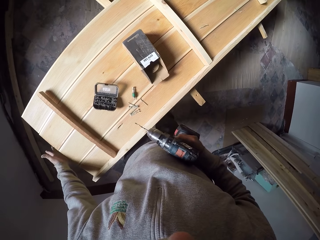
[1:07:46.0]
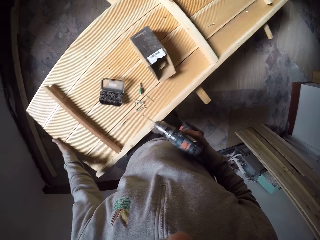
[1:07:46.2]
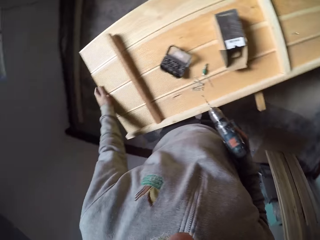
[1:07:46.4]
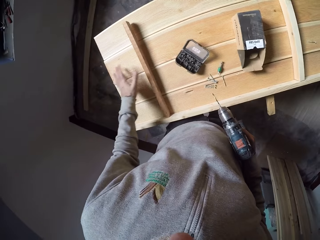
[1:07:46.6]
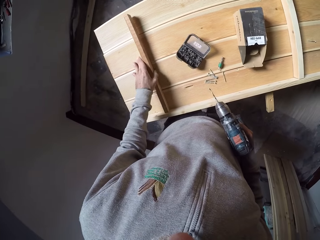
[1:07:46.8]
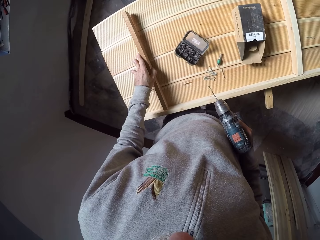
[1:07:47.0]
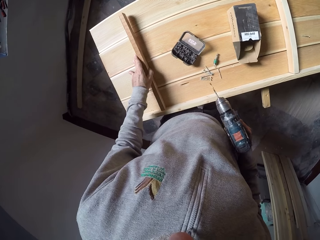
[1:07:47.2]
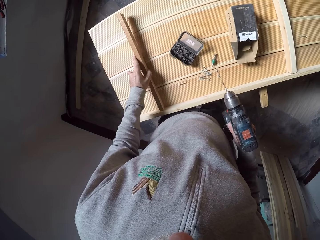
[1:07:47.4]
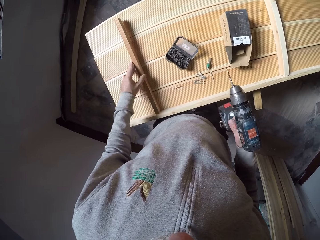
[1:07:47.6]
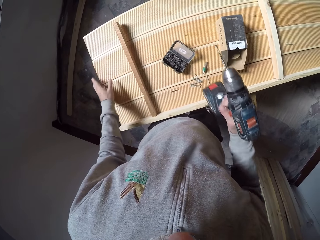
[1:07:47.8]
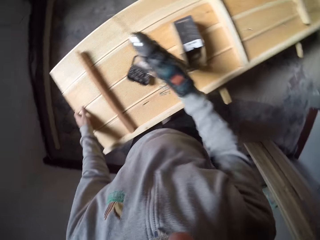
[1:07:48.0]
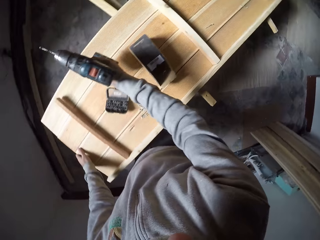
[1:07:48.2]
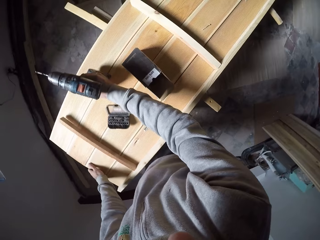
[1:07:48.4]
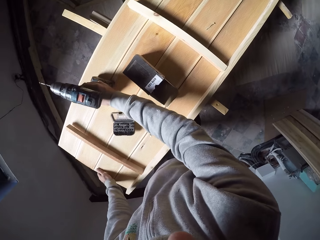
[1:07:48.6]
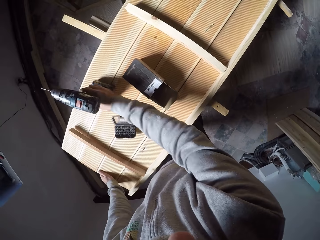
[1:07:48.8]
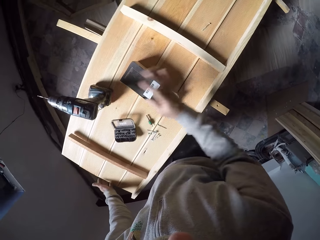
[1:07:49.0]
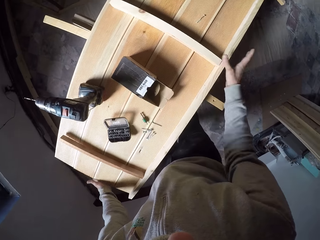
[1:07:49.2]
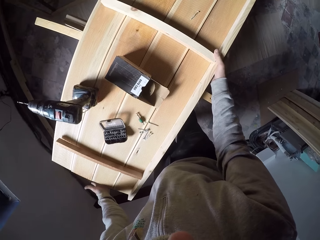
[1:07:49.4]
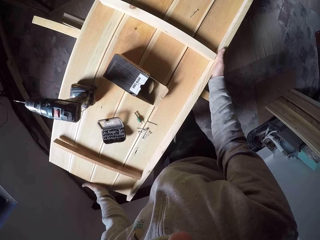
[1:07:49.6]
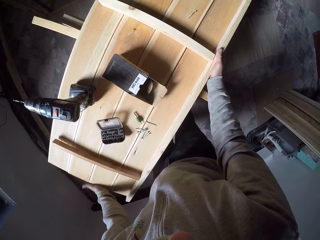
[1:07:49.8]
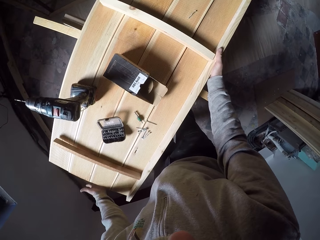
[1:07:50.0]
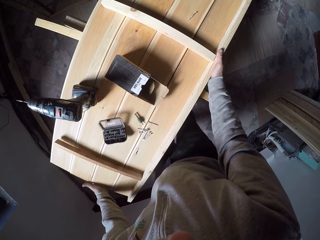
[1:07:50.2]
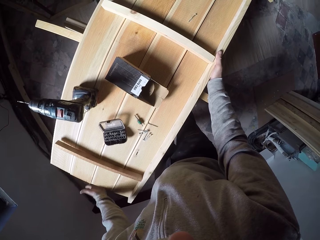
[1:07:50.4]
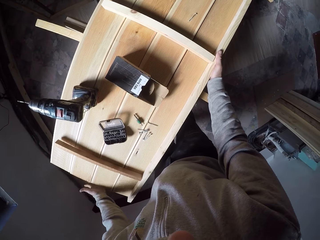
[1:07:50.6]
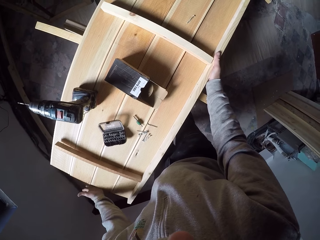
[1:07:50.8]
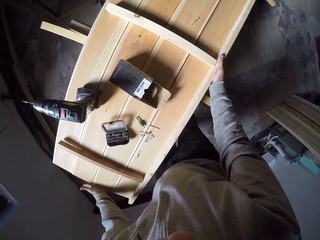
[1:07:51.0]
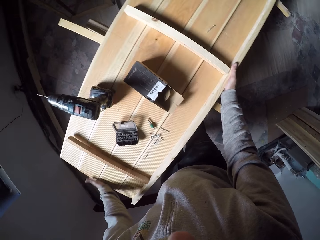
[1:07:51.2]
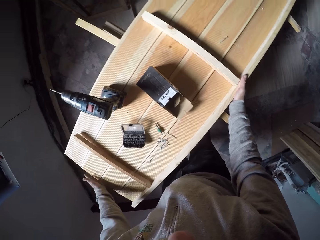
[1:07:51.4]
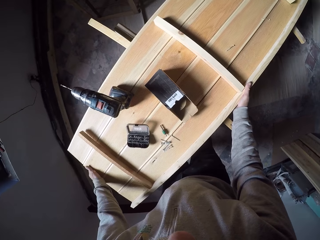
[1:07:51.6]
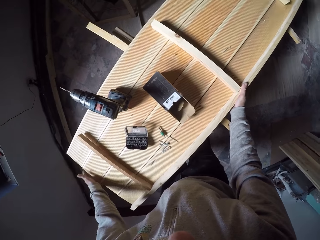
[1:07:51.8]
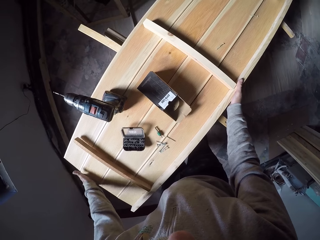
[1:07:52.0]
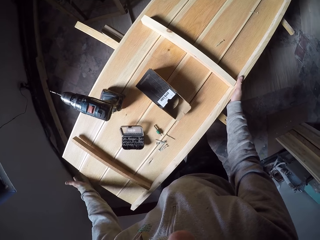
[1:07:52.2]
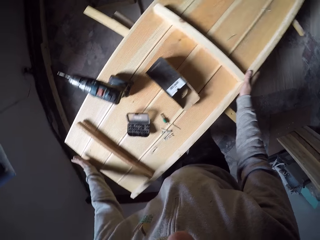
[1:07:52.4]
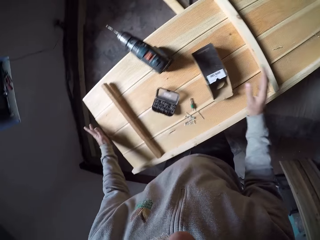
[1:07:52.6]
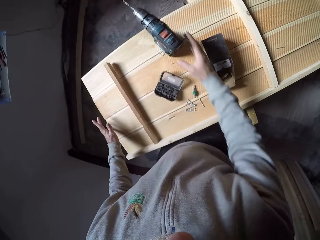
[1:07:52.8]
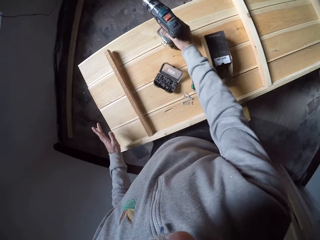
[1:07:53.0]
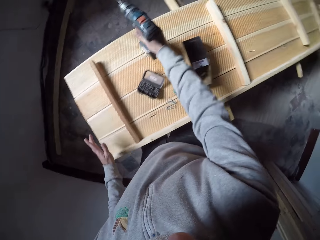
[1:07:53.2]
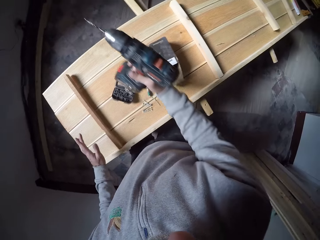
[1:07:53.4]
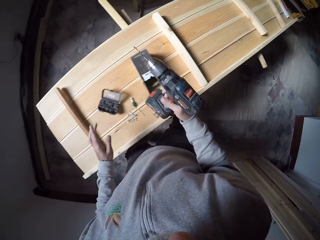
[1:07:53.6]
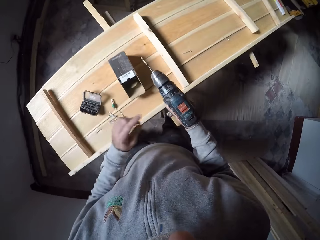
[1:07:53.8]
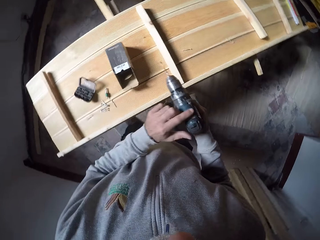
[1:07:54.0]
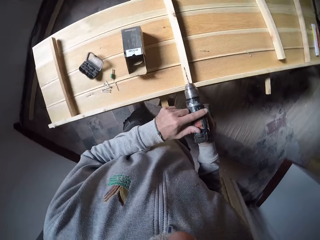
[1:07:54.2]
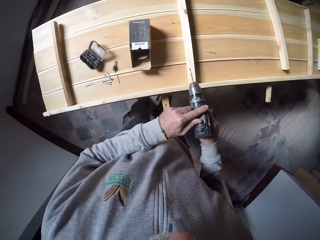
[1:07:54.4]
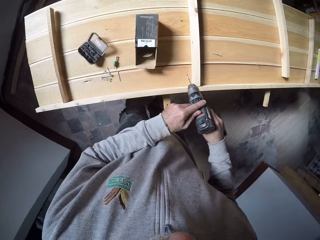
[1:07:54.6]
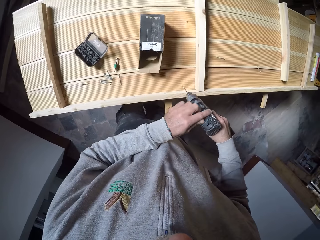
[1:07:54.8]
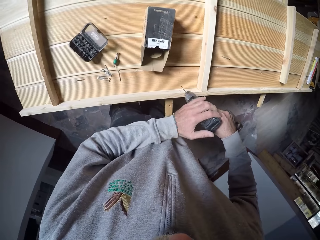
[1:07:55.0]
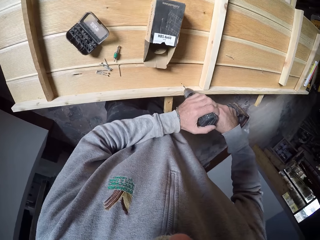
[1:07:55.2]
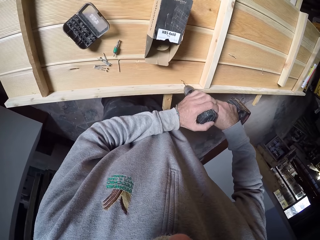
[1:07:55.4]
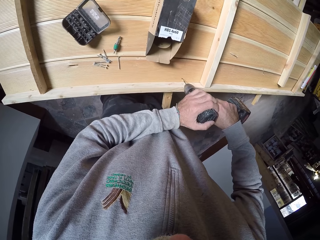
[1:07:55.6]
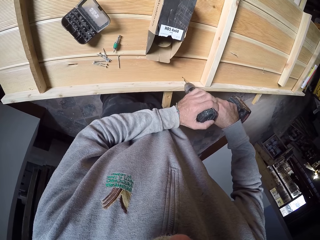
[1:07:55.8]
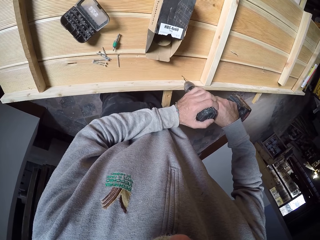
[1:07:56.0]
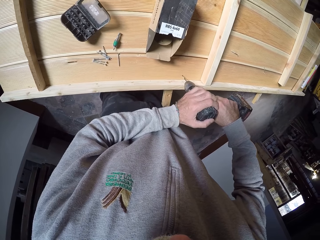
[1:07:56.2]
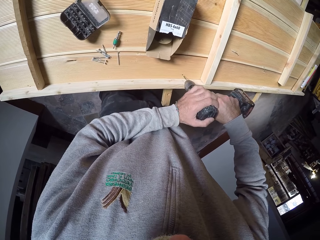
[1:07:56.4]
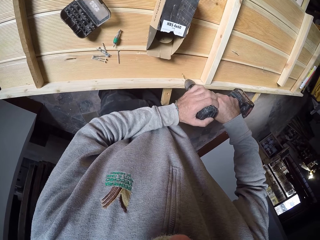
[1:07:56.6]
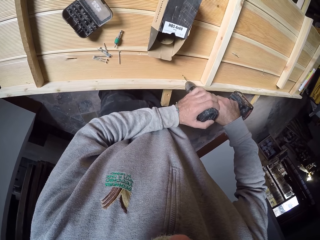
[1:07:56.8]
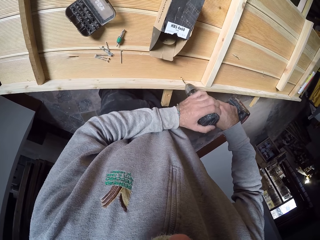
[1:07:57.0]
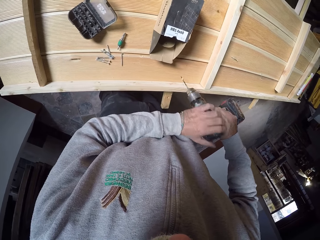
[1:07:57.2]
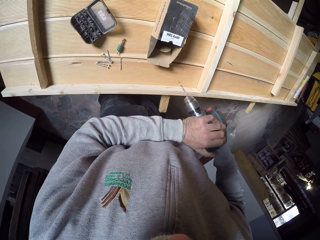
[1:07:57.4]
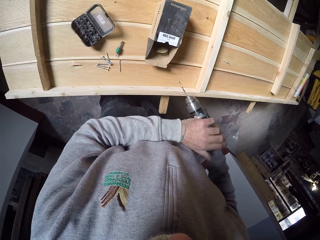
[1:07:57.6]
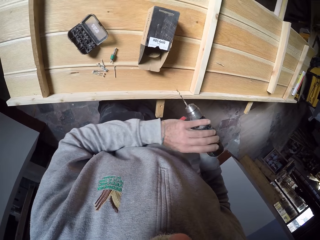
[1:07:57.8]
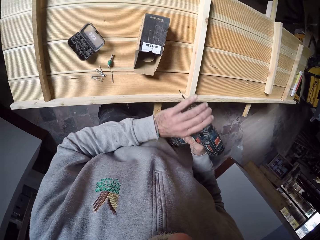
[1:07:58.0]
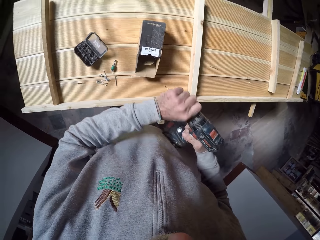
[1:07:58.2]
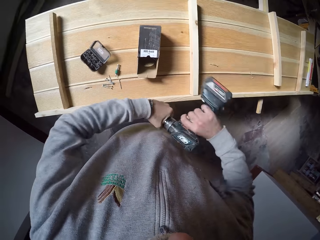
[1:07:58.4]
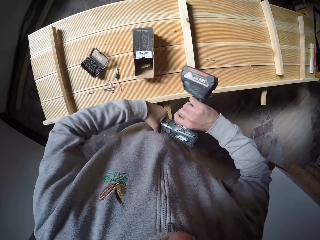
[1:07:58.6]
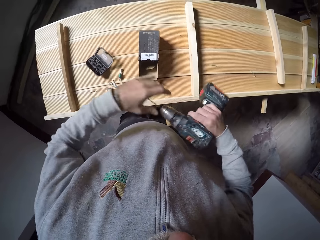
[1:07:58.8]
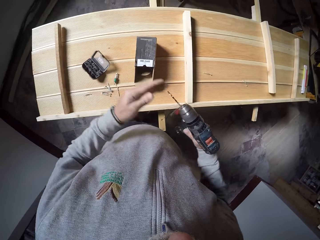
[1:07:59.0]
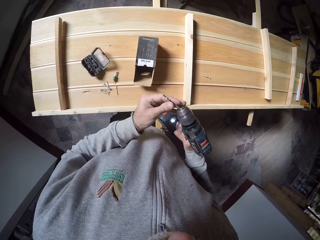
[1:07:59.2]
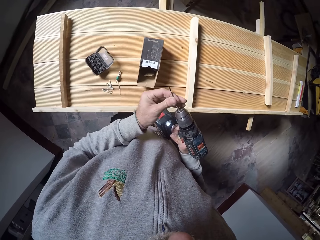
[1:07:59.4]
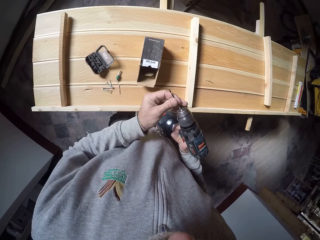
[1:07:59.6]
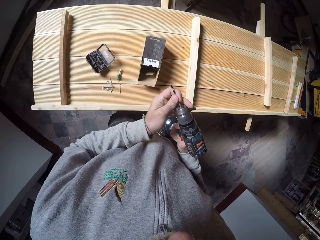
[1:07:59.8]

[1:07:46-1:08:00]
The camera wearer pushes the wood with his left hand. He touches a plank on the wooden board with his left hand. He holds the wood with his left hand. He drops the drill or drilling machine in his right hand on the wooden board. He holds the wood with both hands. He moves the wooden board with both hands. He adjusts the wood. He picks up the drill from the wooden board with his right hand. He adjusts the drilling machine with his left hand. He drills into the wooden board with the power drill in both hands. He stops drilling. He removes the drill bit from the drill in his right hand with his left hand. He opens the chuck part of the drilling machine.

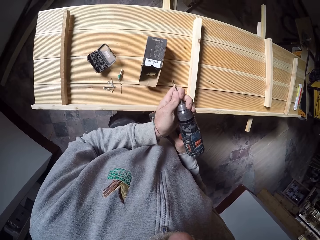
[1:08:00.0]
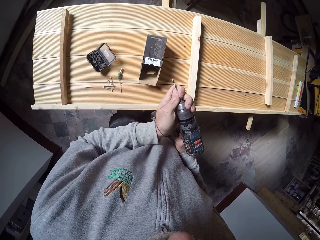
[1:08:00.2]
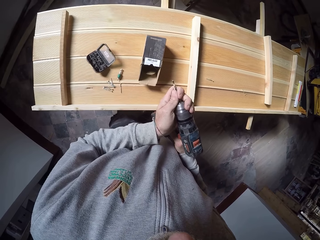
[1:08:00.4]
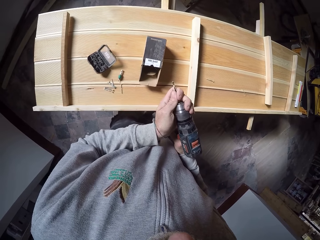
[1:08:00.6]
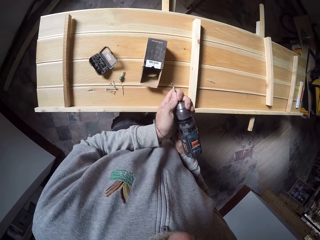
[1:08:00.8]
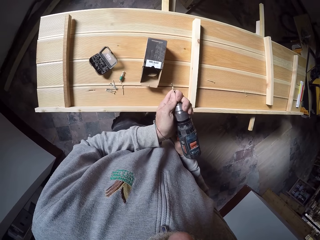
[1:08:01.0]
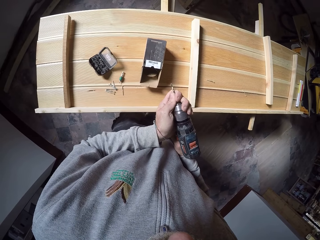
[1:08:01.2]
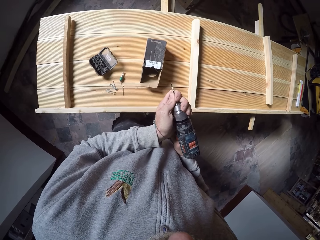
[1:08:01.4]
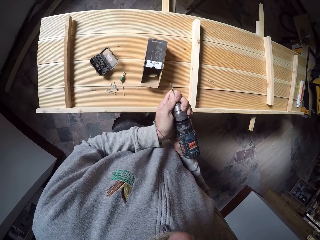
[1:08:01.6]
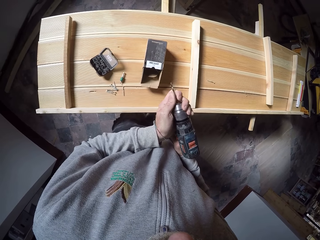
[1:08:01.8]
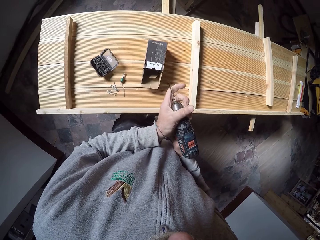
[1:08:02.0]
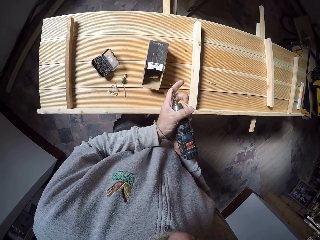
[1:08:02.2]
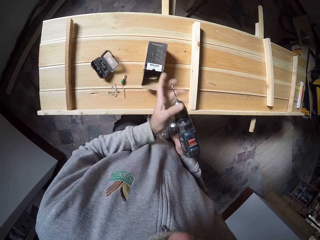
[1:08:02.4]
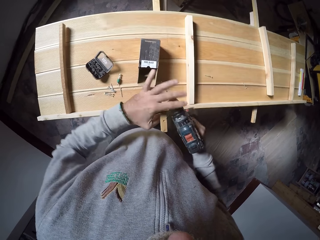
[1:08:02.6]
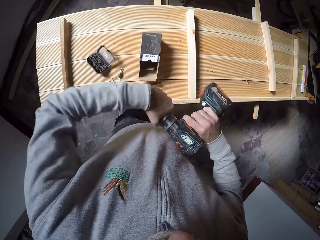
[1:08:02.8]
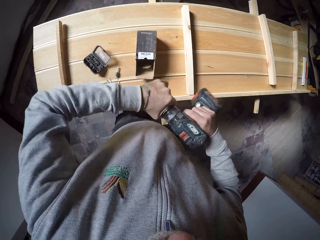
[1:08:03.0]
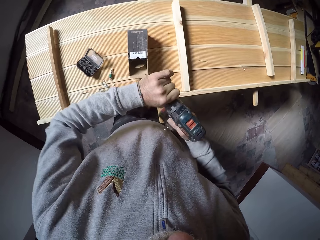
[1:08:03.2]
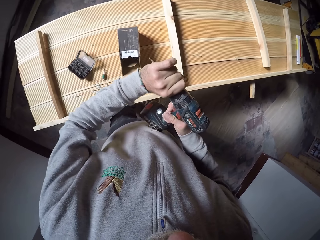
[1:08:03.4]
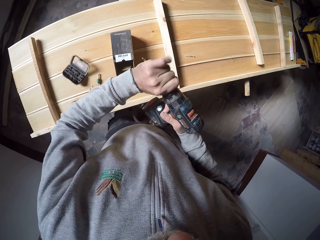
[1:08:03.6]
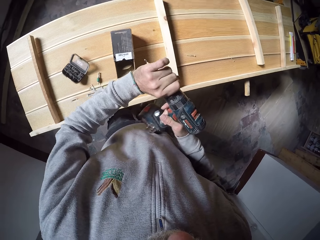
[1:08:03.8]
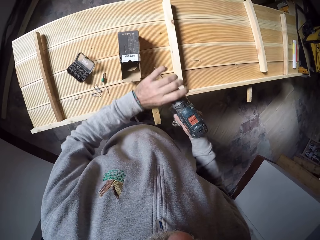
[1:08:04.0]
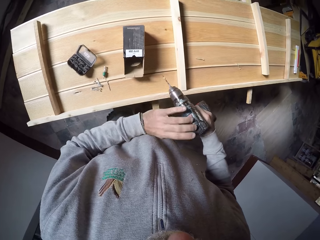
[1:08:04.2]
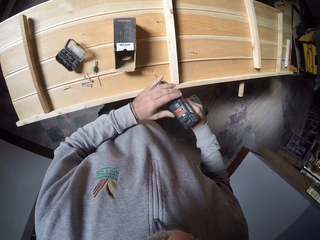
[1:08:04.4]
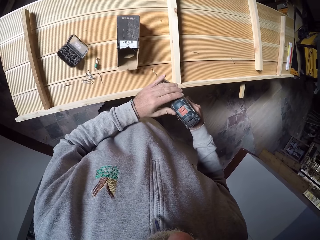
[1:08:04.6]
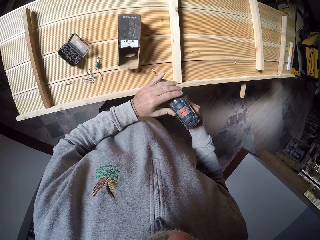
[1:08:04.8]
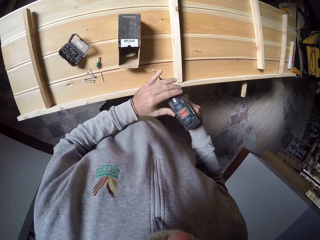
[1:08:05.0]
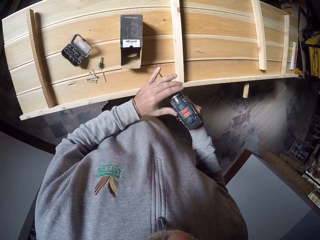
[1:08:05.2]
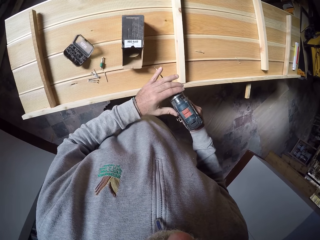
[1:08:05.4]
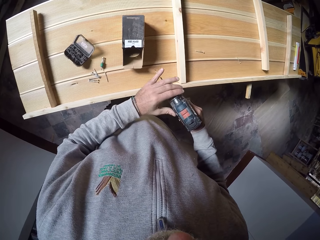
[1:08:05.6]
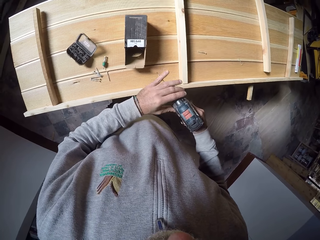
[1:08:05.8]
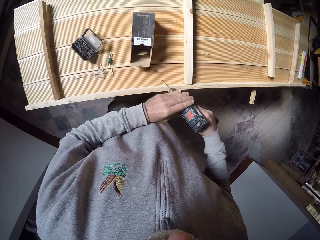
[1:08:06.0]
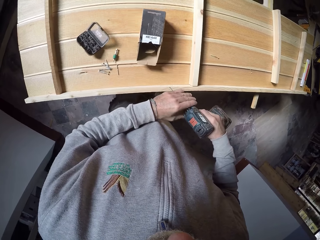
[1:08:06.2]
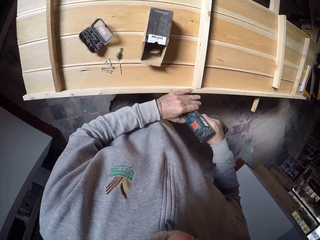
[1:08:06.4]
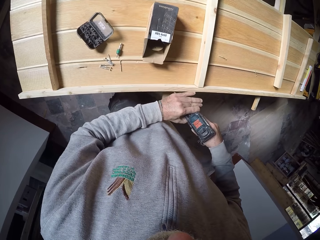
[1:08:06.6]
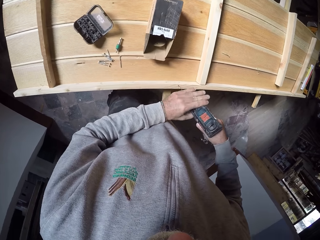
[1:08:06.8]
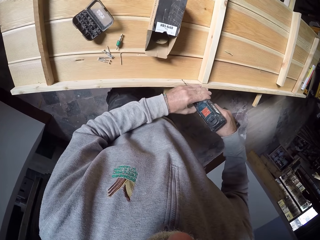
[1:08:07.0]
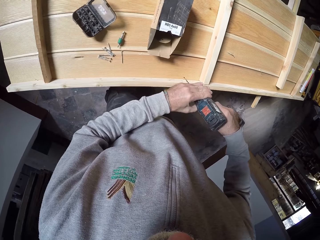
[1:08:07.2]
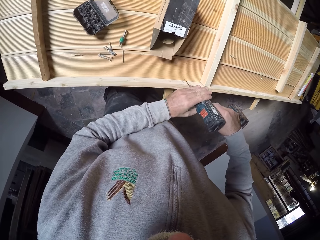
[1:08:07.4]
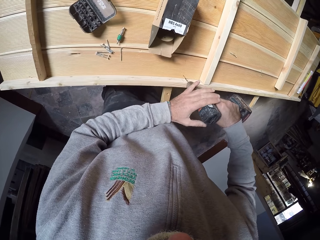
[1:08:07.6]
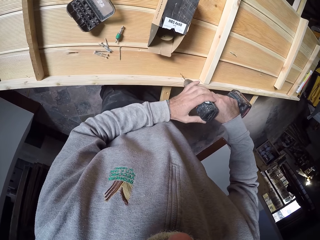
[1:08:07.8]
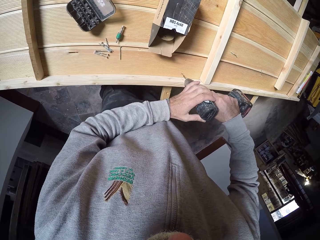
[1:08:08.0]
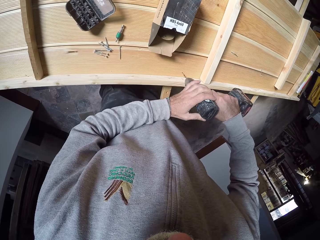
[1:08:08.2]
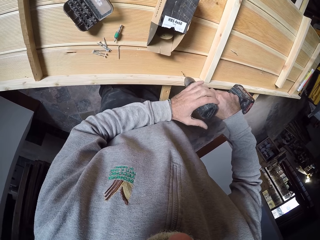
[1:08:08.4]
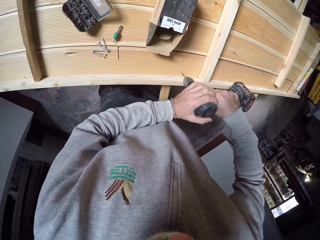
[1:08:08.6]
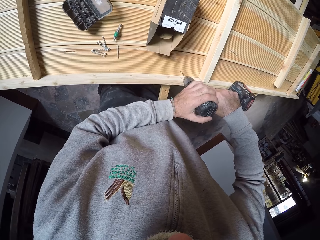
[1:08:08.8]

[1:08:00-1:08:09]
The camera wearer attaches the drill bit in his left hand to the drill in his right hand. He tightens the chuck part. He checks the machine well.
